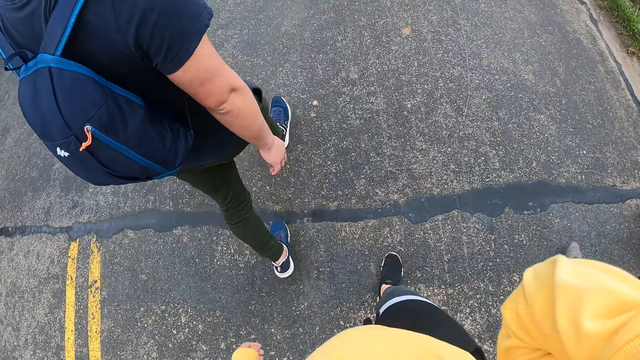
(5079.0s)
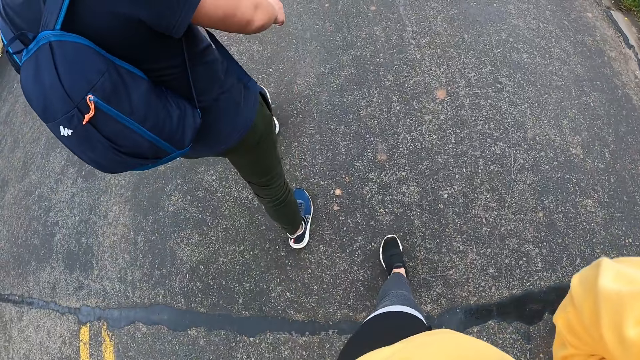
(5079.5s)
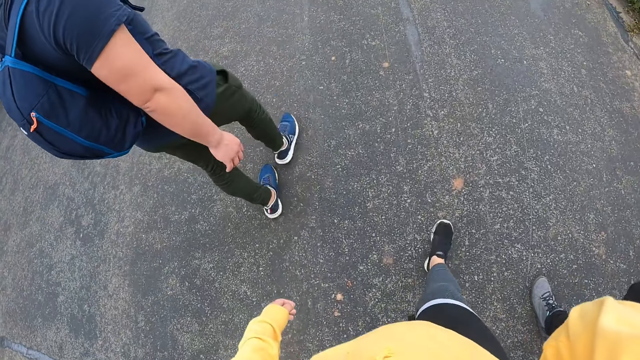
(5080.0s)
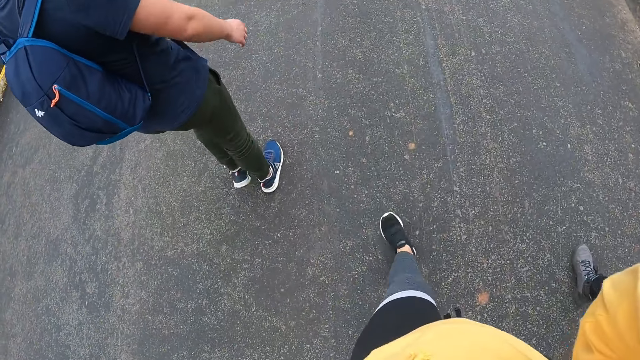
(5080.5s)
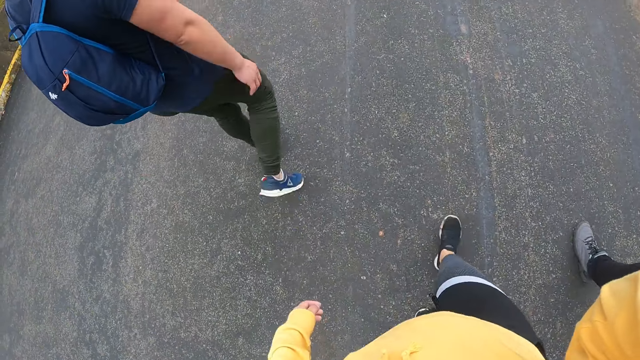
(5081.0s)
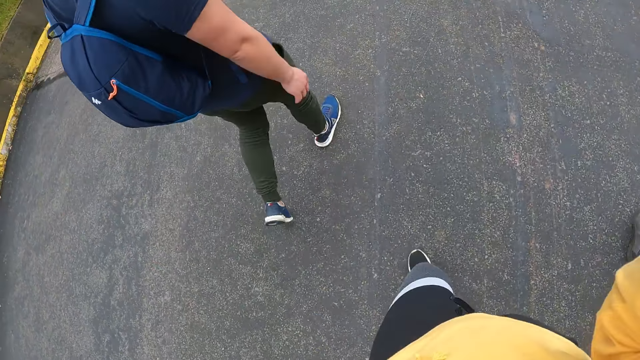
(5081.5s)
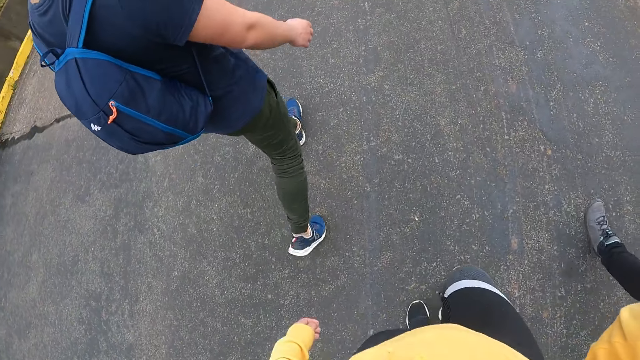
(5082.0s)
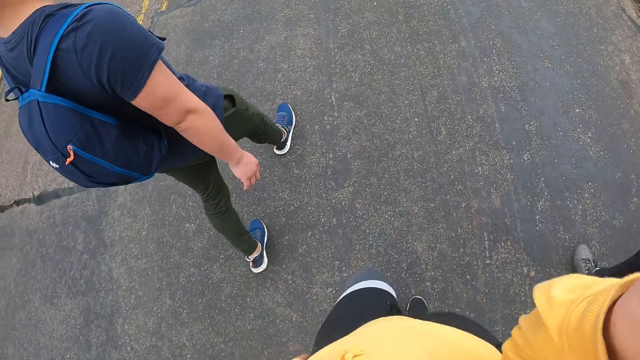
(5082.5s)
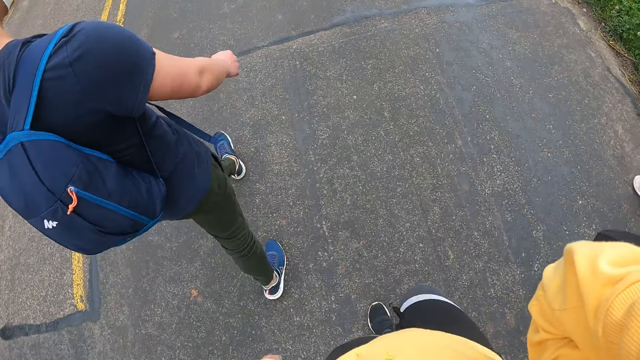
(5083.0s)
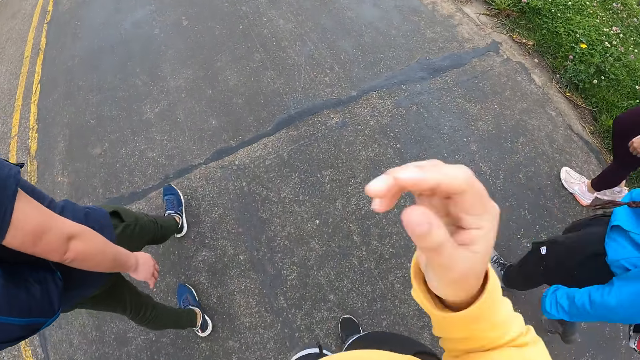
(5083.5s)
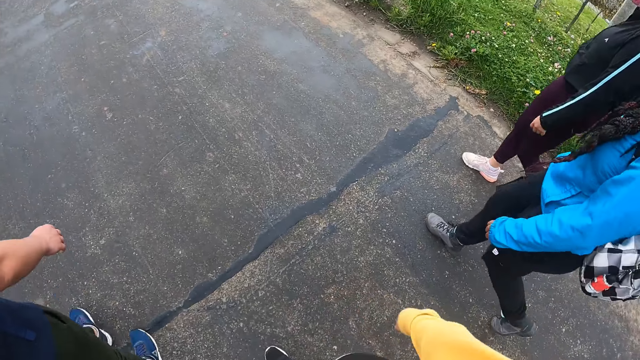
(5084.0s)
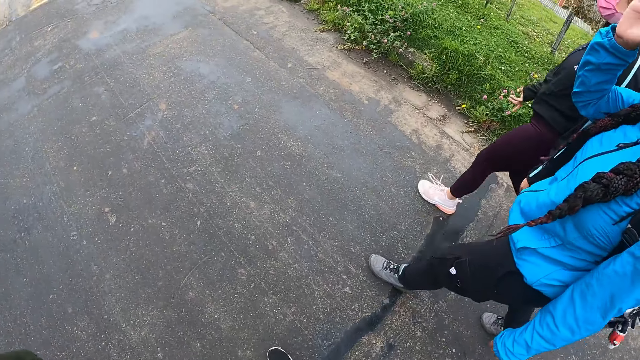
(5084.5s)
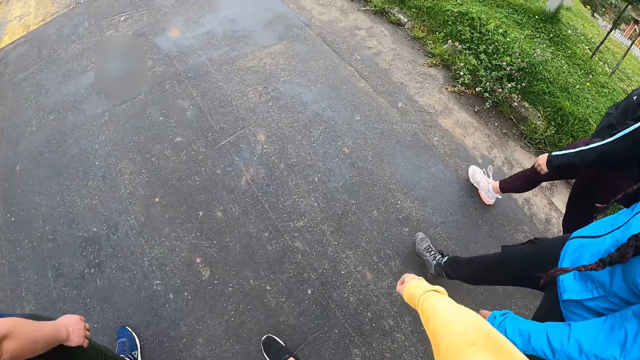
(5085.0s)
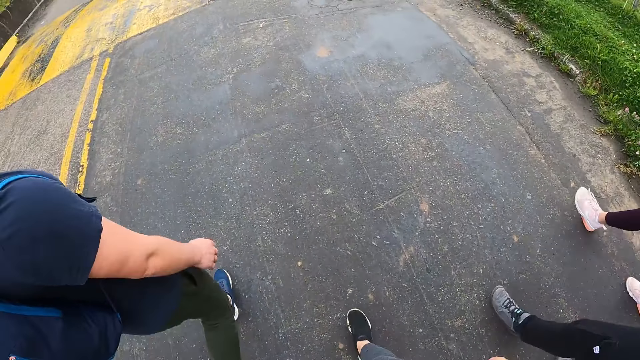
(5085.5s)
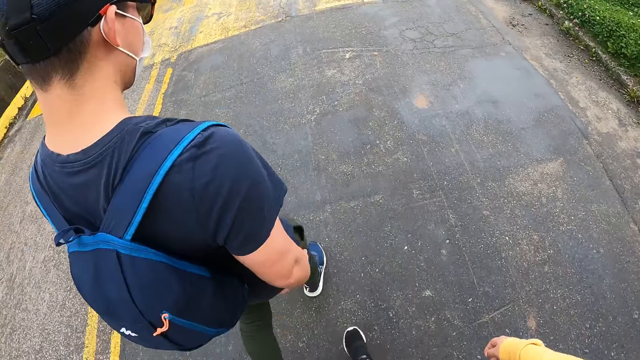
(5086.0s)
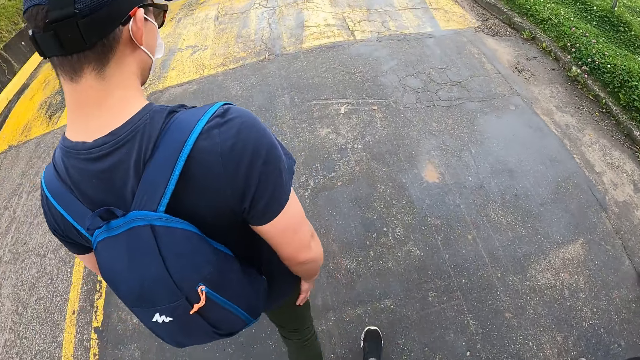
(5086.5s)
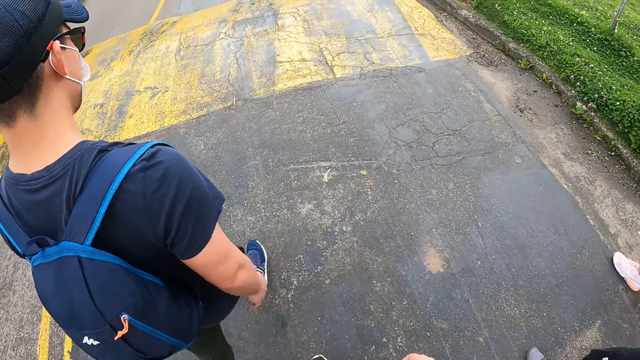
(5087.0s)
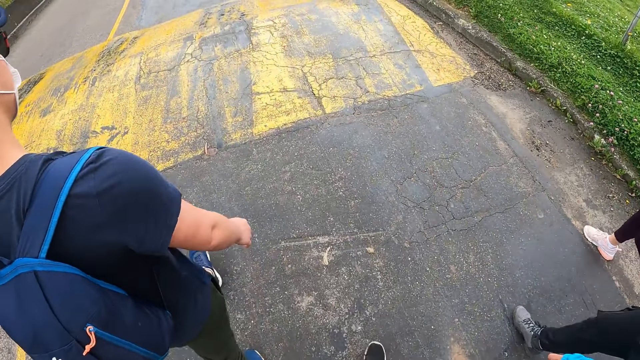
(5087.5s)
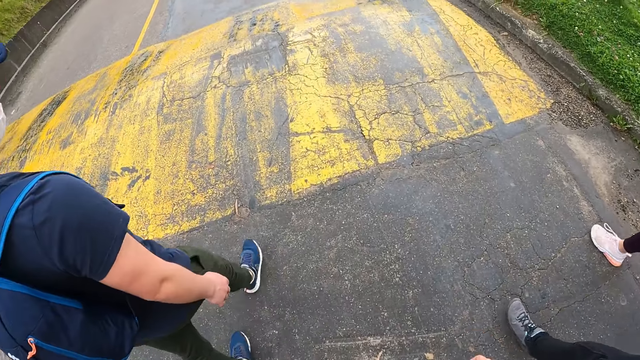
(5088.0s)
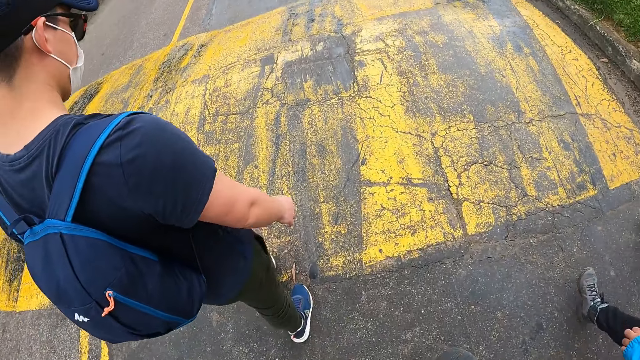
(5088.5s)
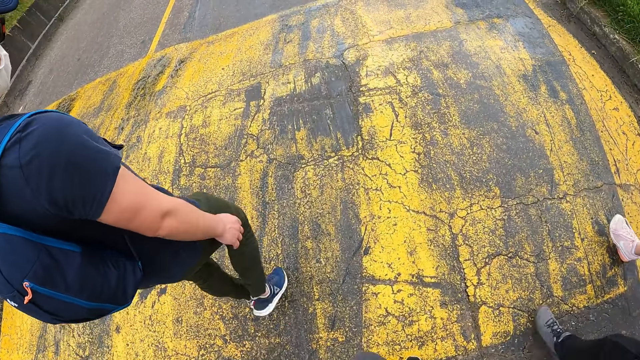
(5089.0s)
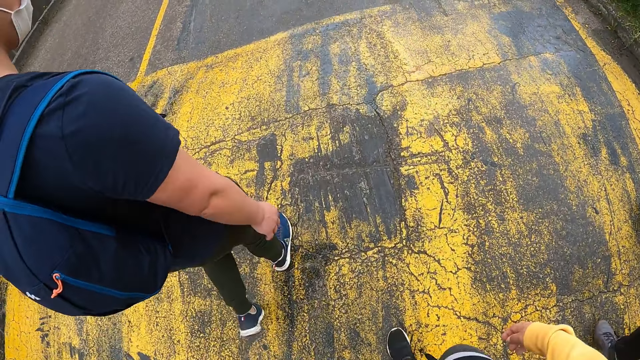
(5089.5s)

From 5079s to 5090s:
The camera wearer raises a hand. They drop the hand. They walk on the road.

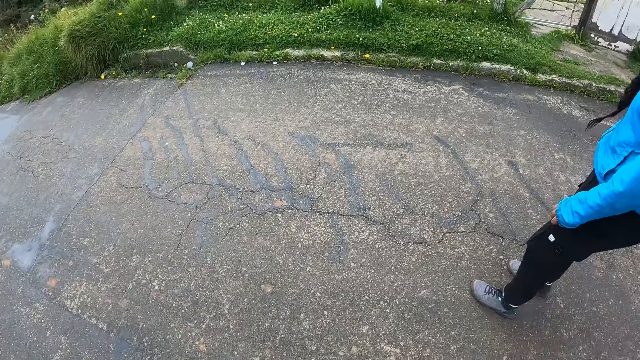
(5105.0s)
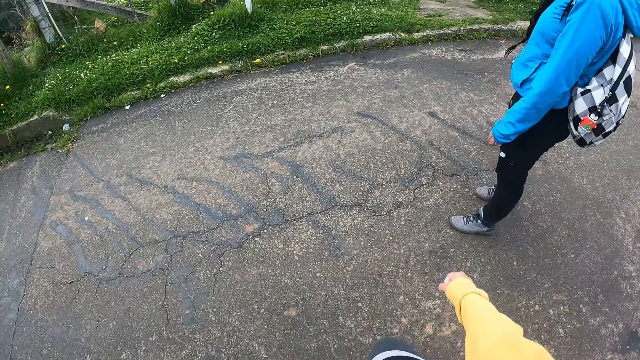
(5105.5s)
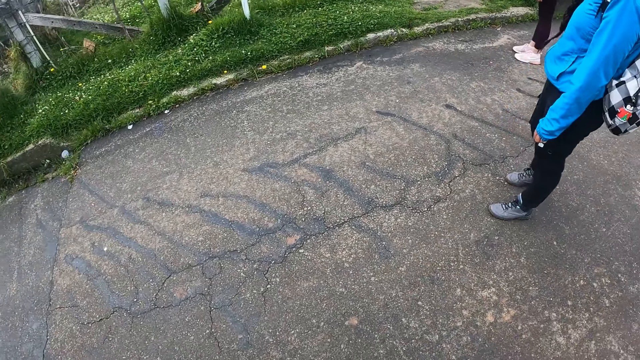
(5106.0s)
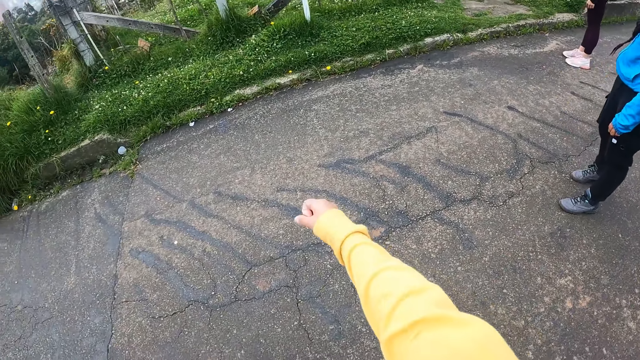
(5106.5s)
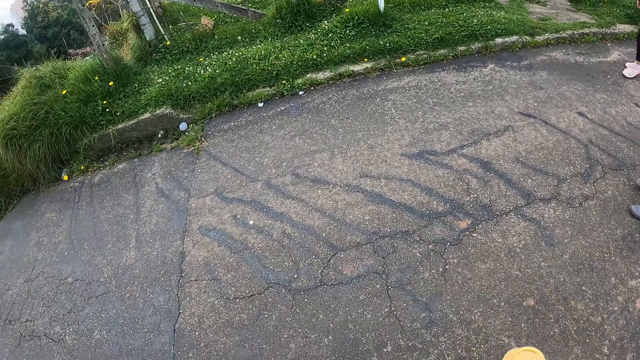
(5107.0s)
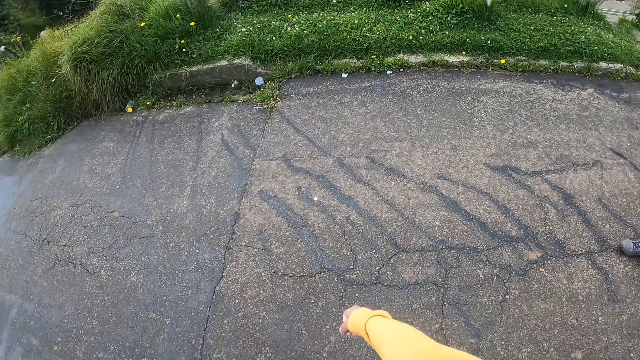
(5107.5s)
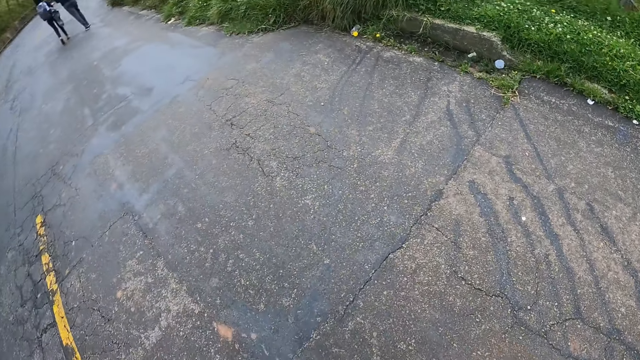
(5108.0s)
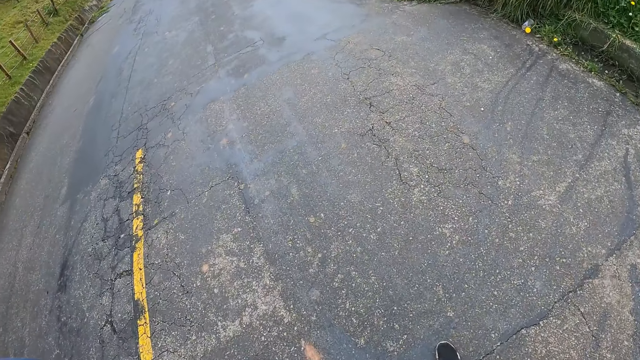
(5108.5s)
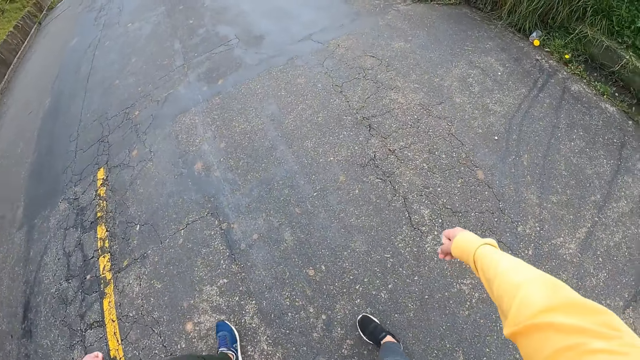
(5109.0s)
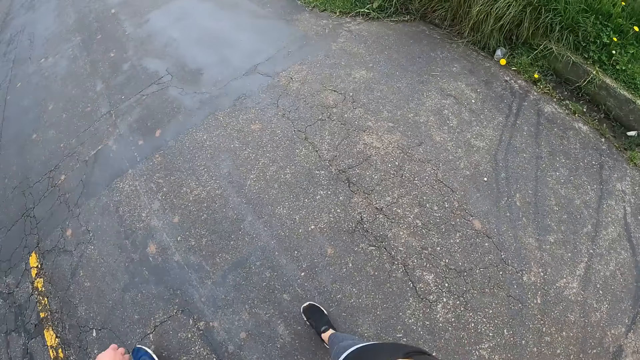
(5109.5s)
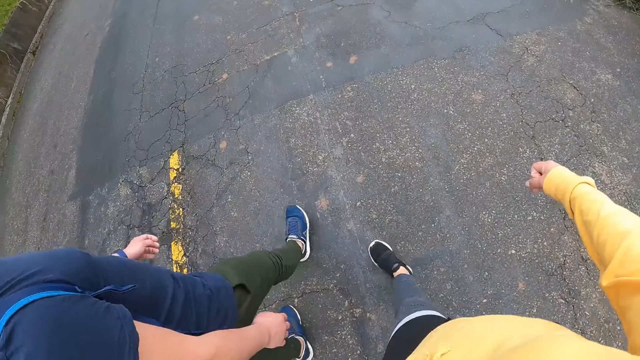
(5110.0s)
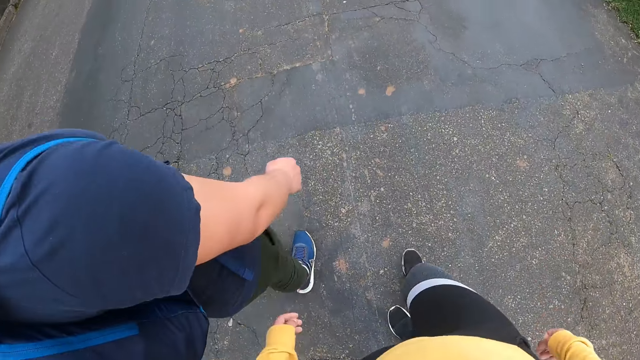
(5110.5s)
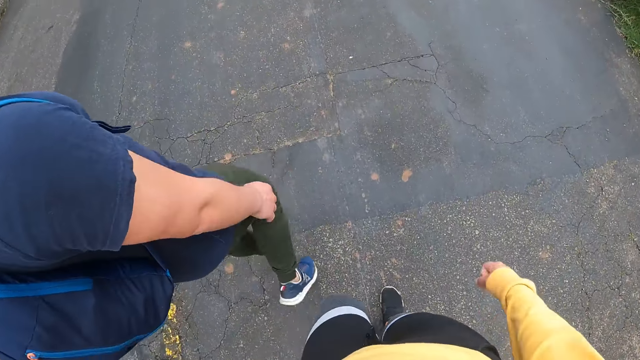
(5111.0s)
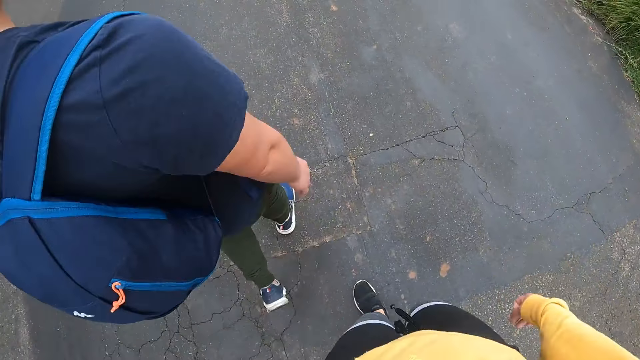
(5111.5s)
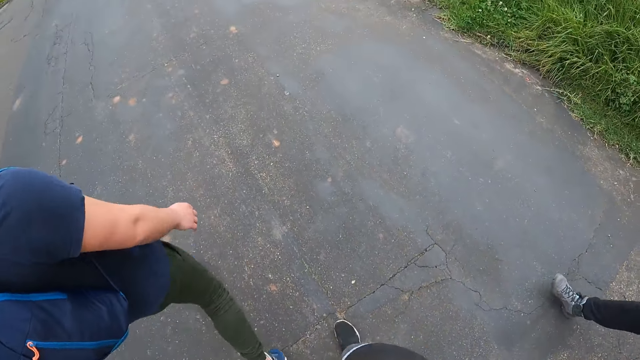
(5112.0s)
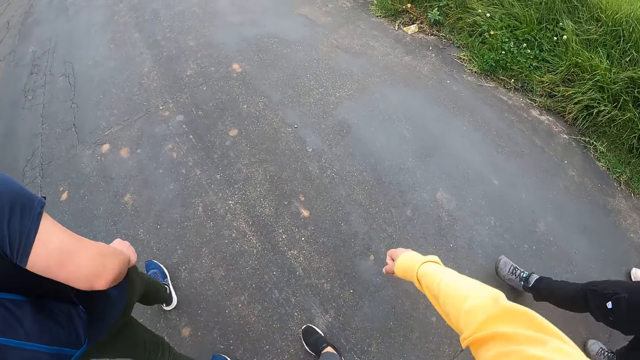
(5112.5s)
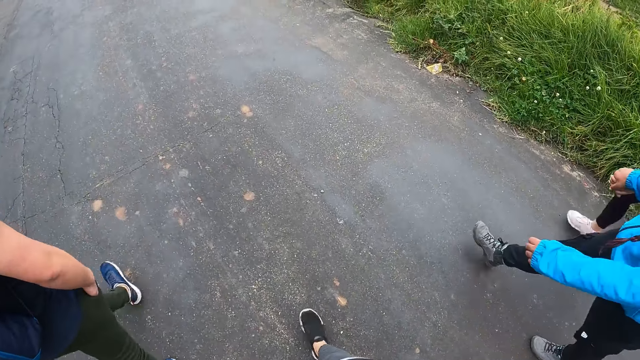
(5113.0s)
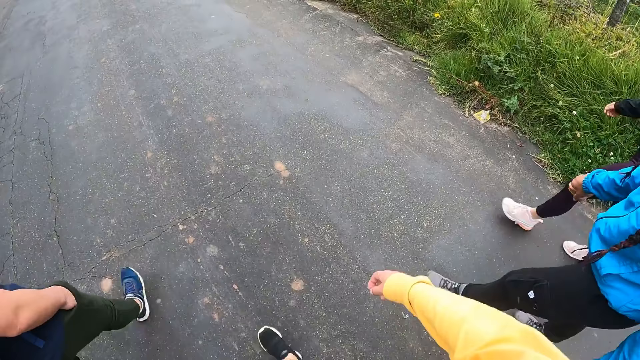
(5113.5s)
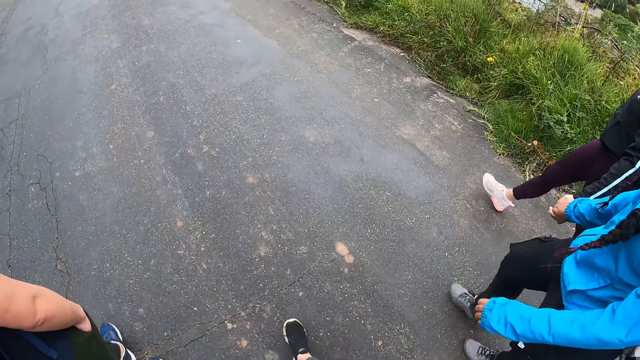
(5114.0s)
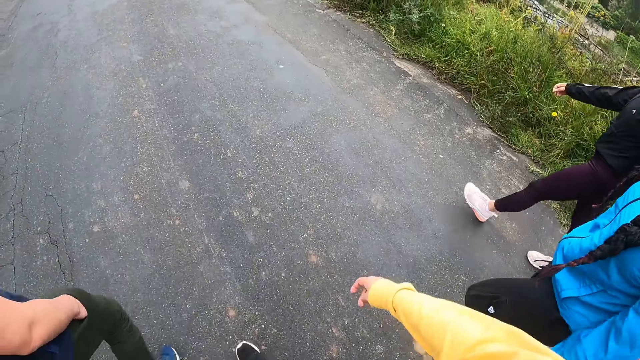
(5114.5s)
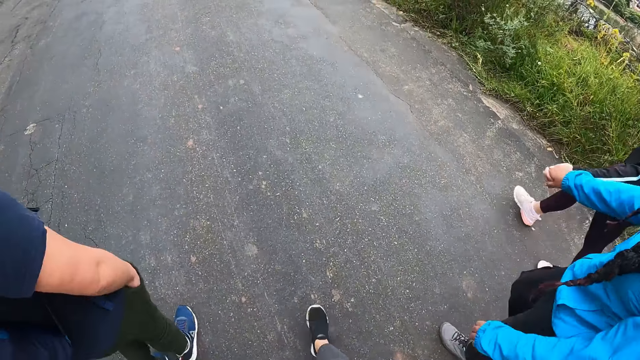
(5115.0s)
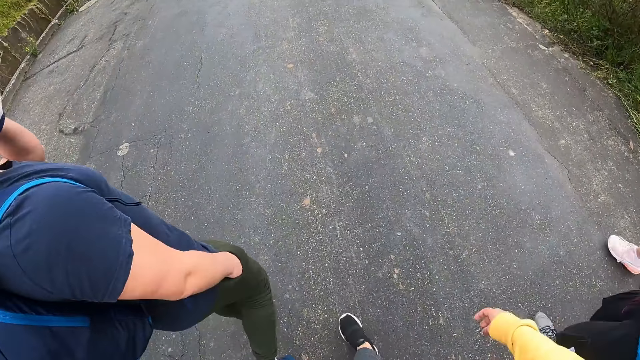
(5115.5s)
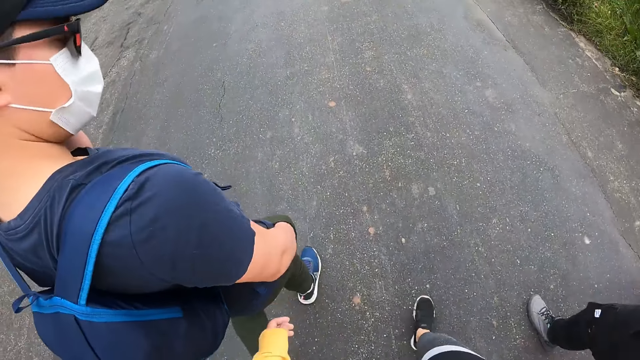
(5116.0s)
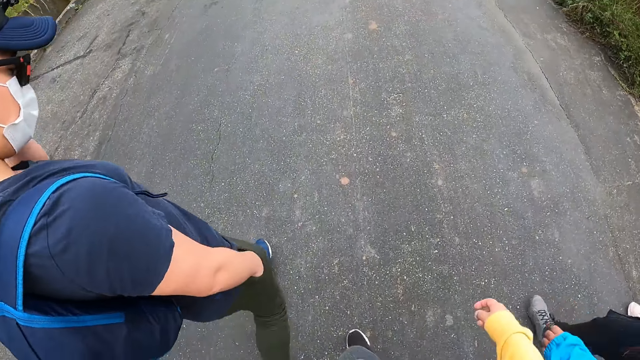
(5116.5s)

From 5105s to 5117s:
The camera wearer stands on the road. They walk on the road. A man puts his right hand into his trouser pocket. A woman and another woman hold hands together. The man touches his face with his left hand.
